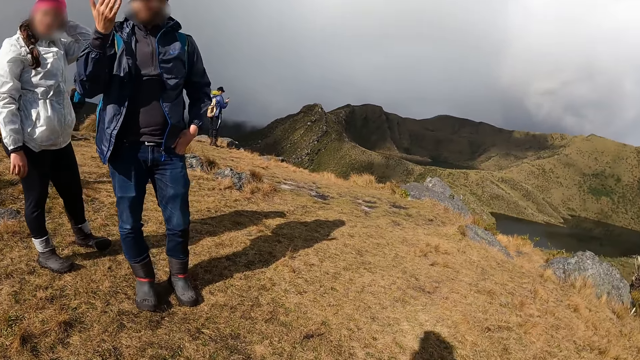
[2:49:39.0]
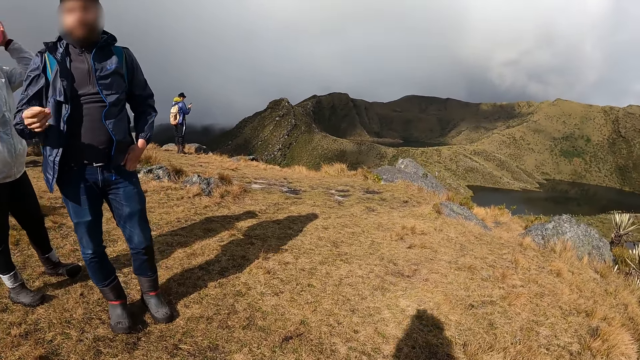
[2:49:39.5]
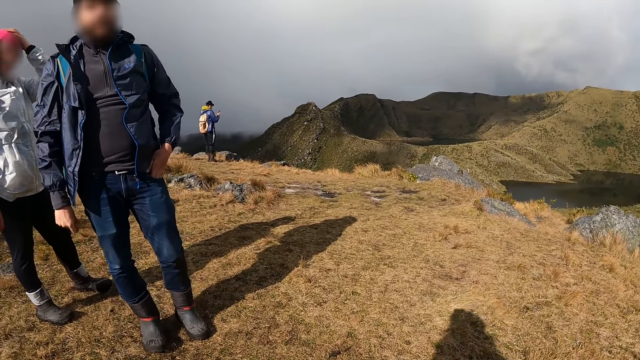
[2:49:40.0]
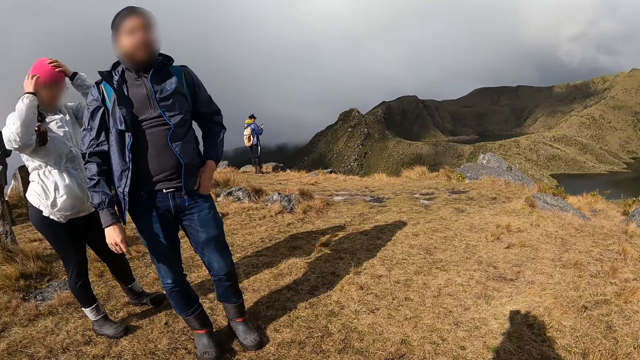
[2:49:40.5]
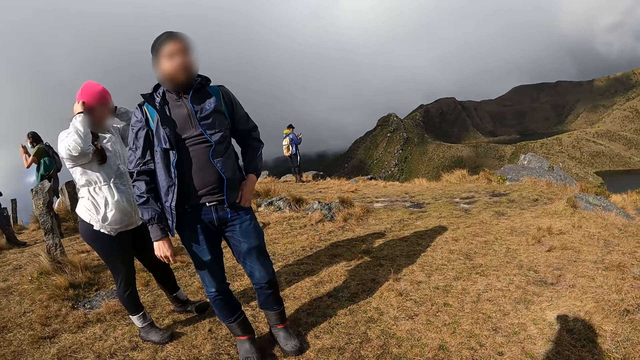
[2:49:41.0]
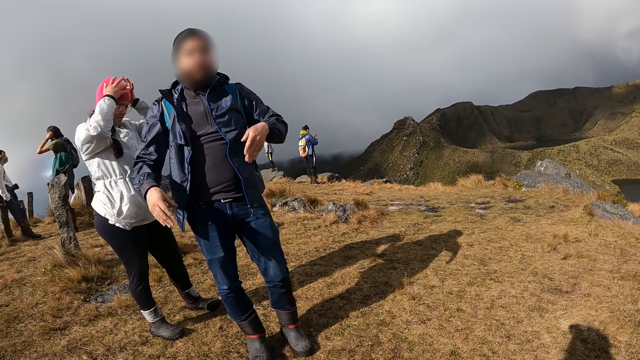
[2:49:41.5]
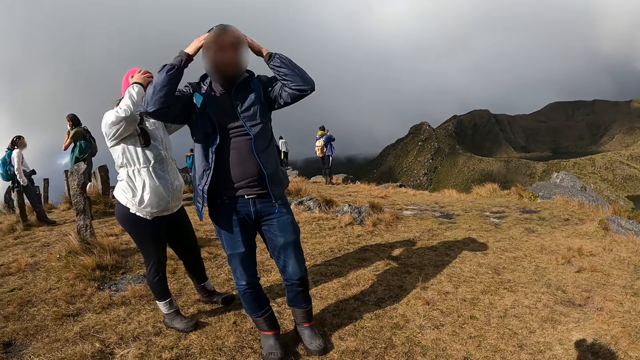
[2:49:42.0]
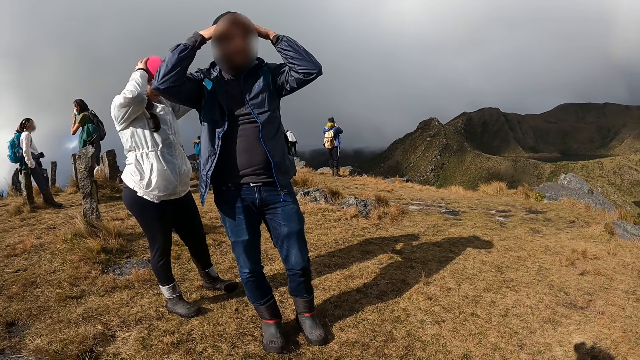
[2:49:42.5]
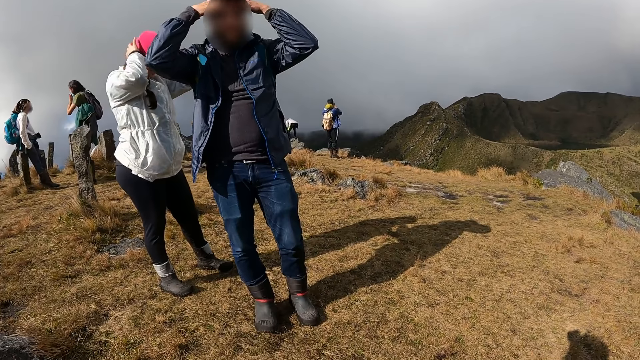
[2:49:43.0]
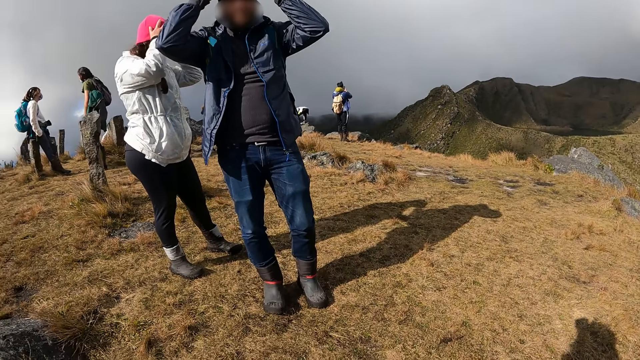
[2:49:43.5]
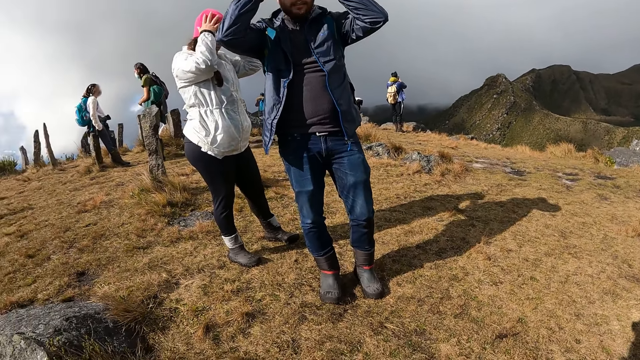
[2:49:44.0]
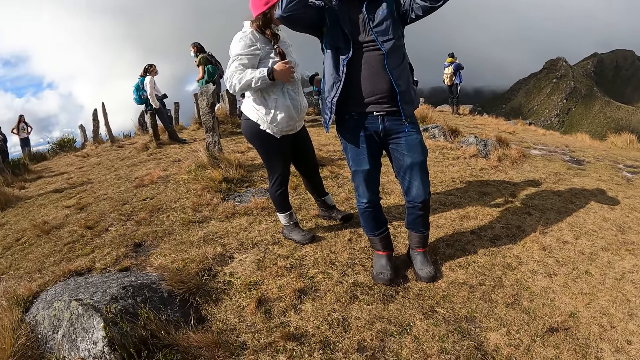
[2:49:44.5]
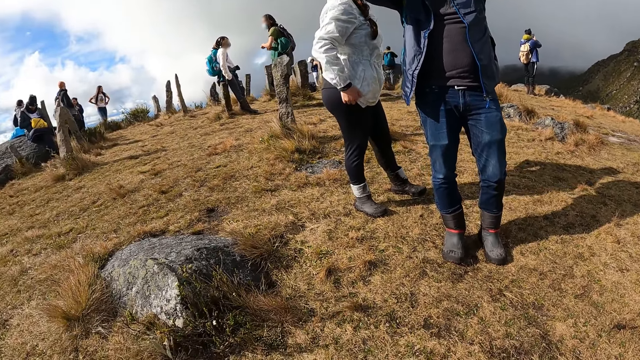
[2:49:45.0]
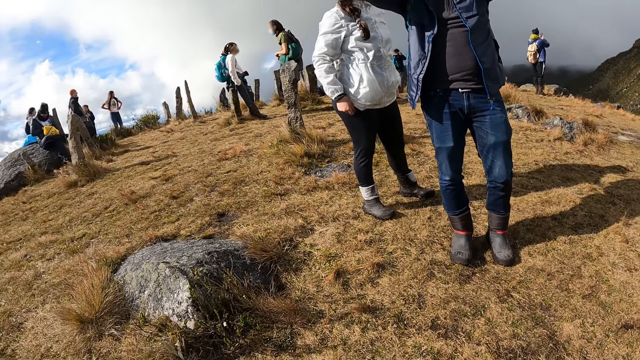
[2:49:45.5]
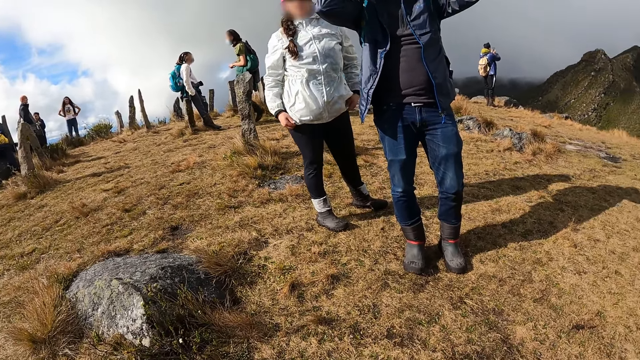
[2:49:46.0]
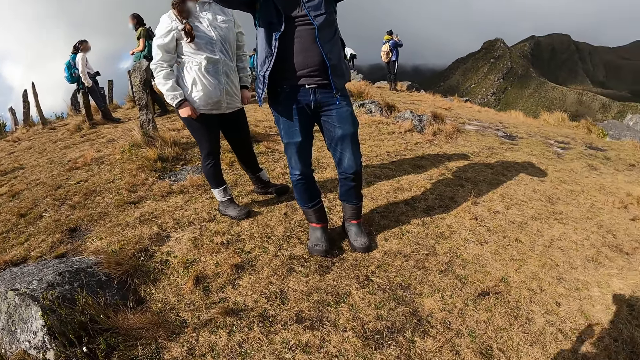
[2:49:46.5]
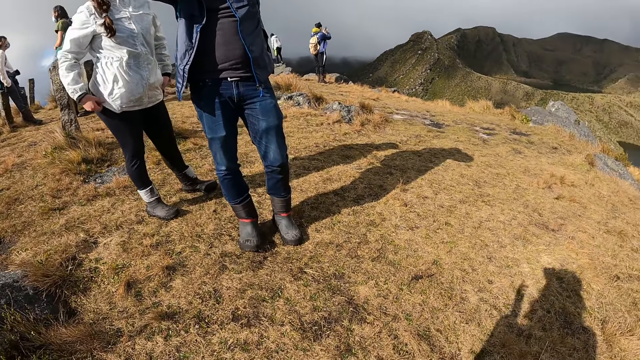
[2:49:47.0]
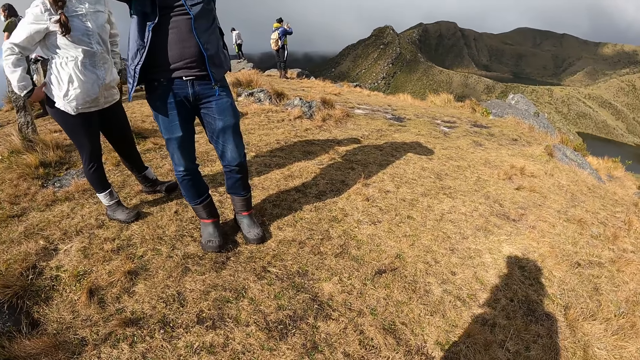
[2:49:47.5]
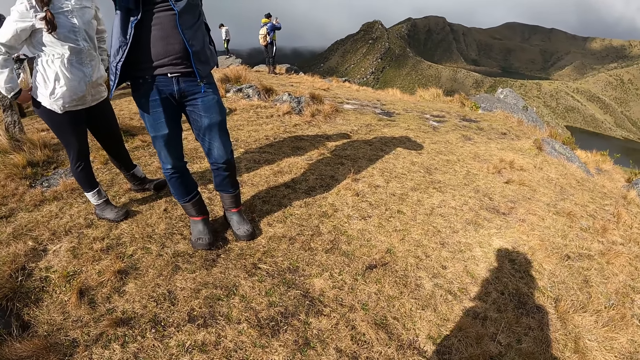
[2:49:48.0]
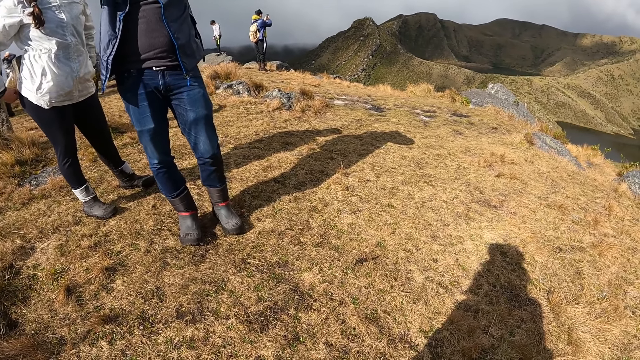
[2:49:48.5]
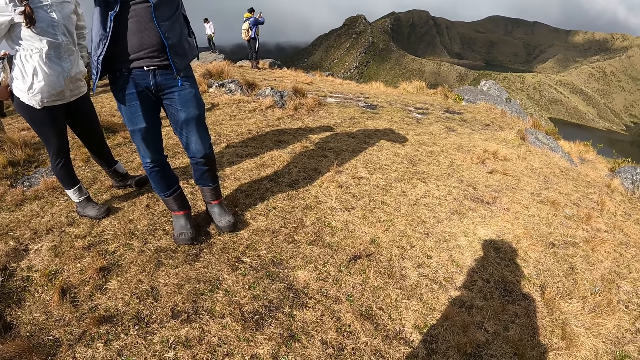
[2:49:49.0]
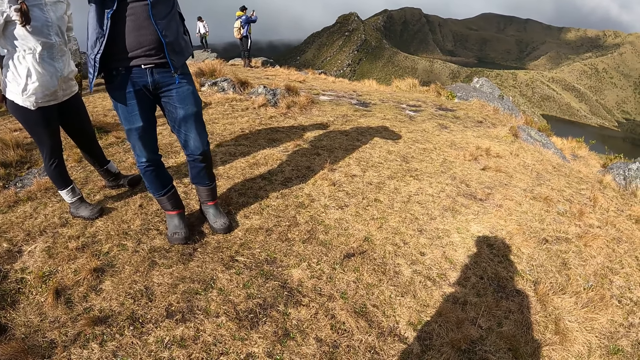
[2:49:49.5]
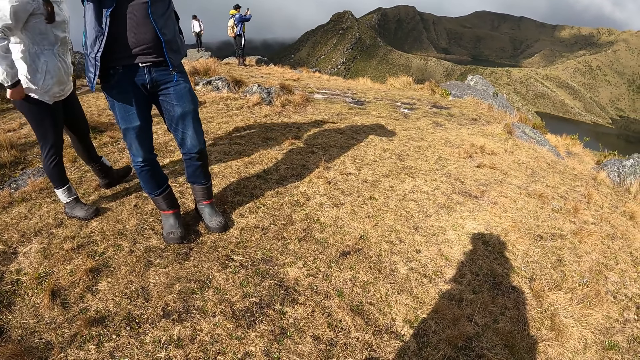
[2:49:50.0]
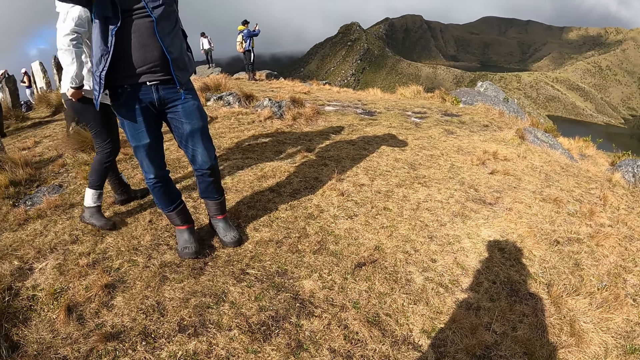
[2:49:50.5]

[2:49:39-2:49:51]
The woman adjusts the head warmer on her head with both hands. The man touches his head with both hands.

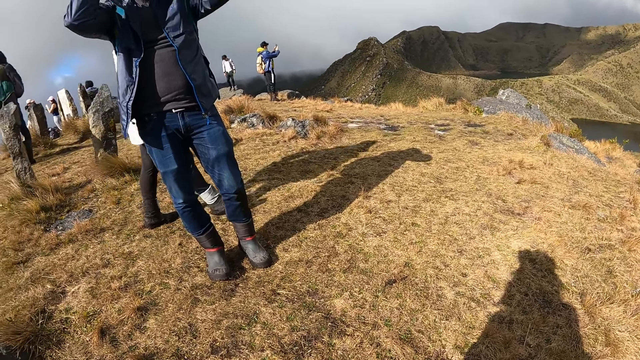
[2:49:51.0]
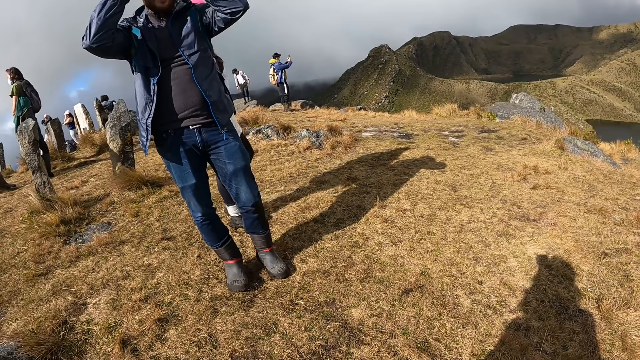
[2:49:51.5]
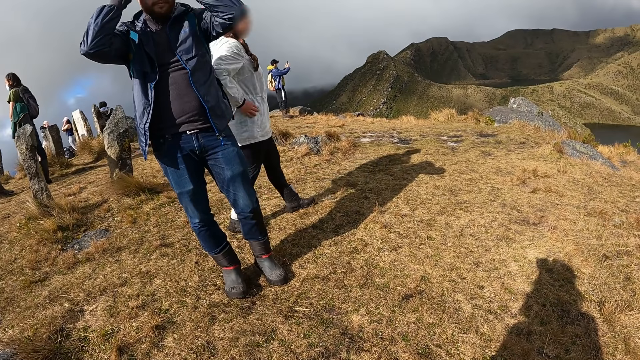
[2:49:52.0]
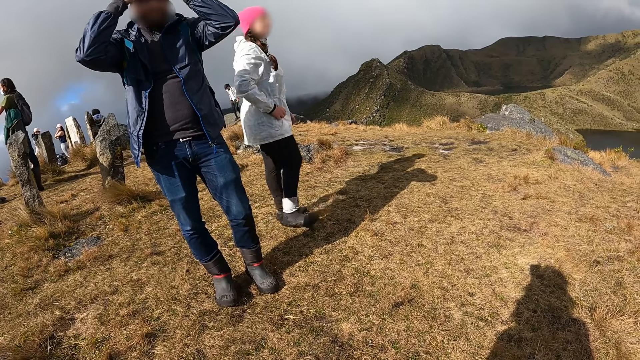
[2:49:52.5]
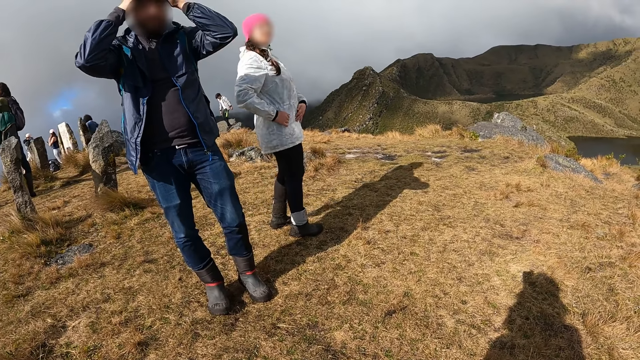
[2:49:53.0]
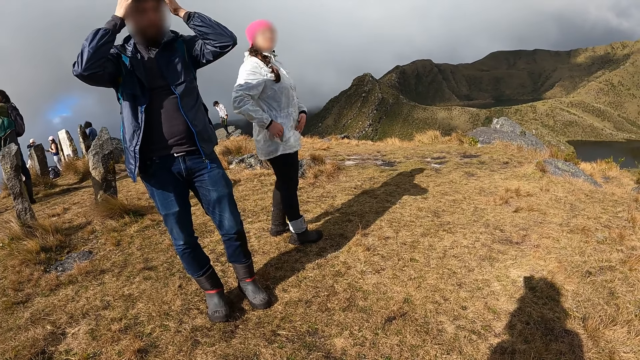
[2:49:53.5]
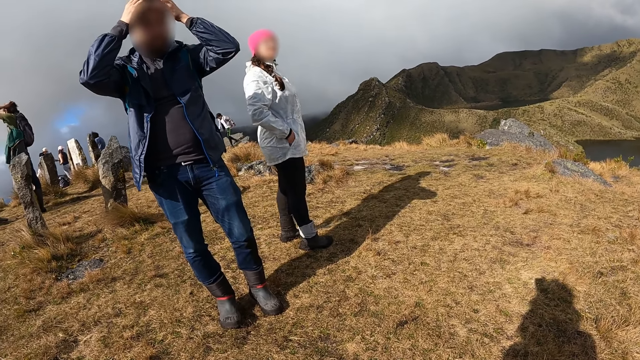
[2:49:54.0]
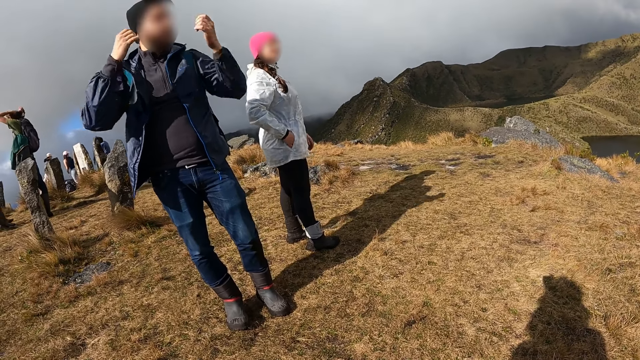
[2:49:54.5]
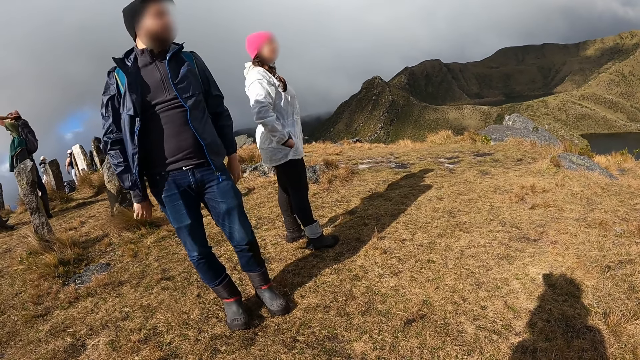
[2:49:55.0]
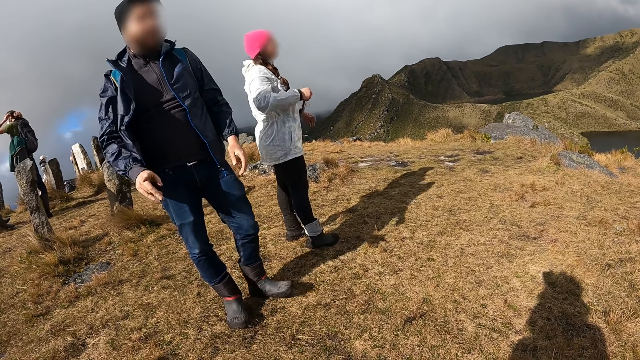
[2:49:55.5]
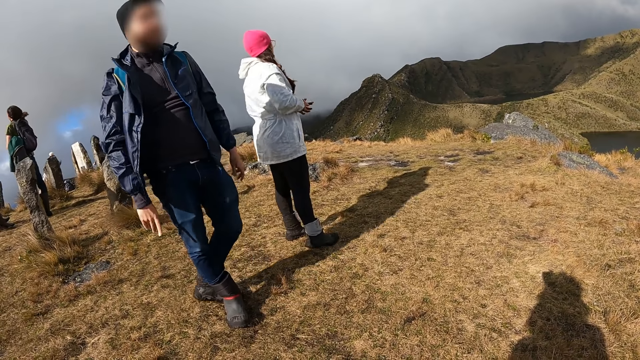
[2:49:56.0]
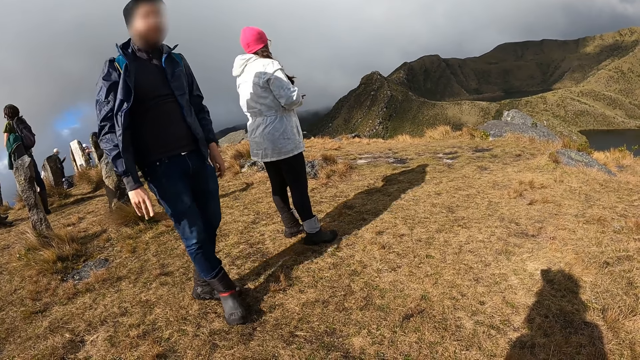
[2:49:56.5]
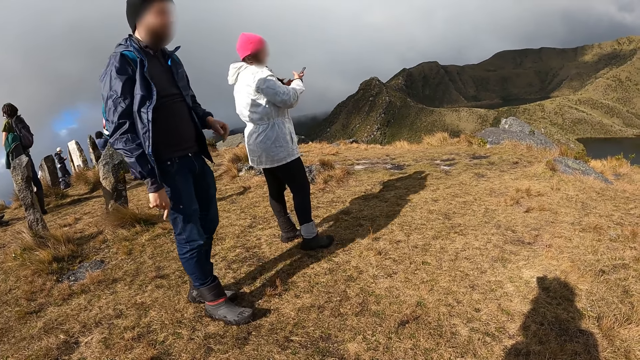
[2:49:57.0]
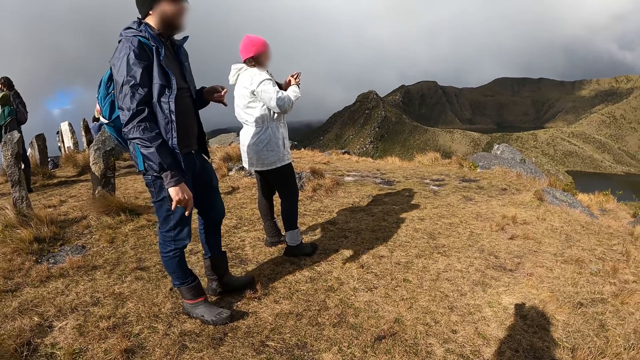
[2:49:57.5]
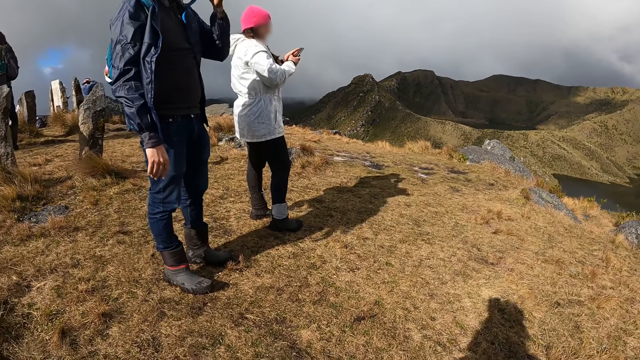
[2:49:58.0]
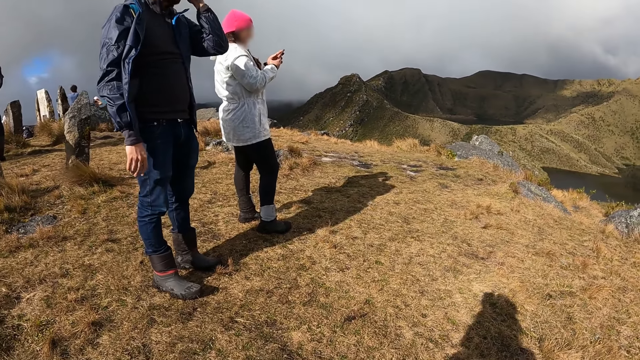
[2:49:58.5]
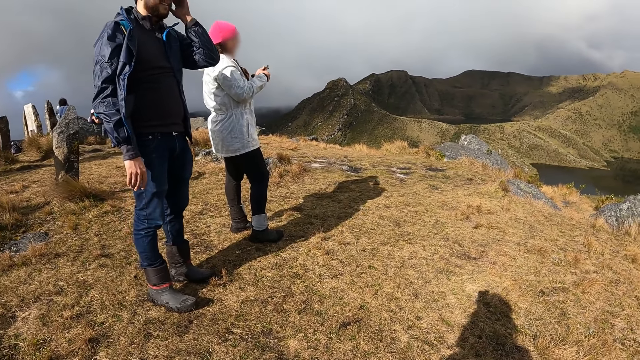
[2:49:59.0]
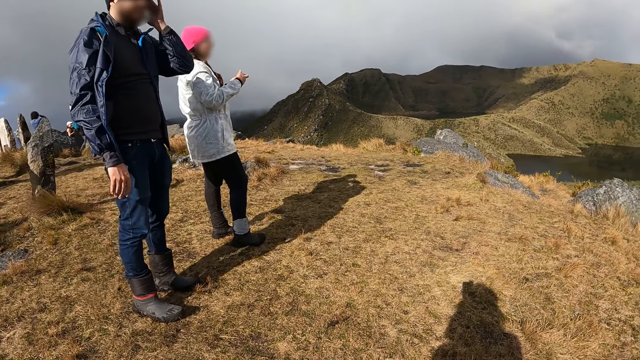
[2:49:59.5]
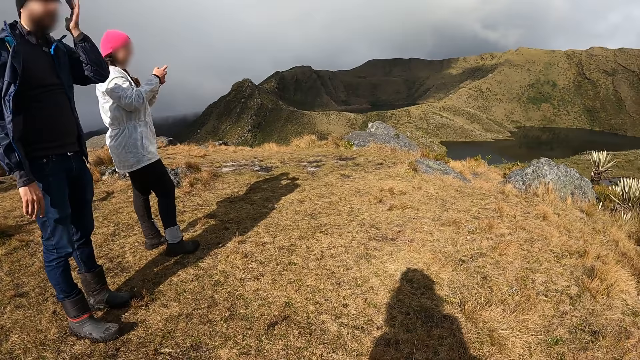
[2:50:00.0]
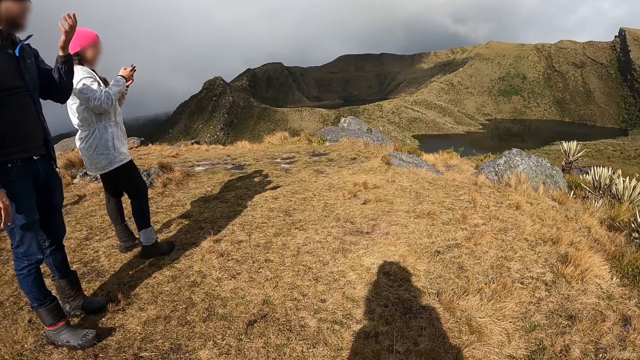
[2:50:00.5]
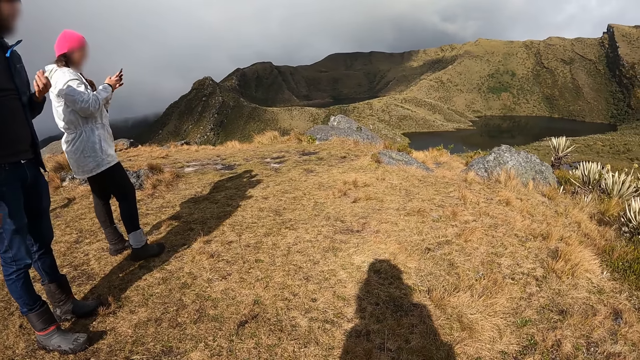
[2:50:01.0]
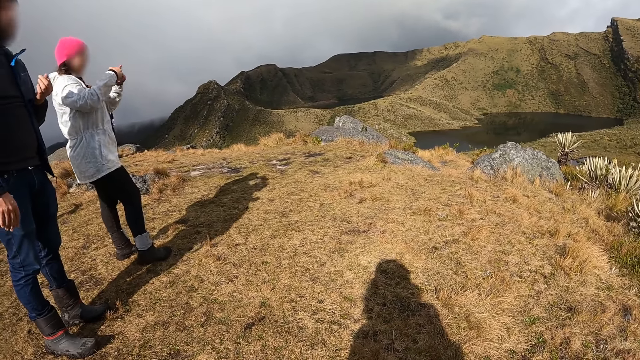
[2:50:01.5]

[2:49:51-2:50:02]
A woman picks up a phone from her pocket with her right hand. The woman operates the phone with both hands.
